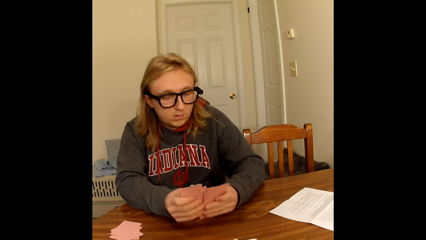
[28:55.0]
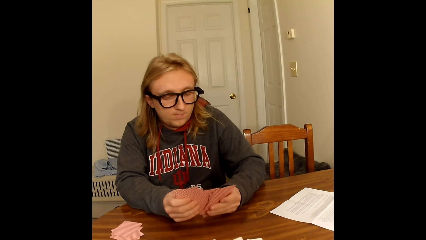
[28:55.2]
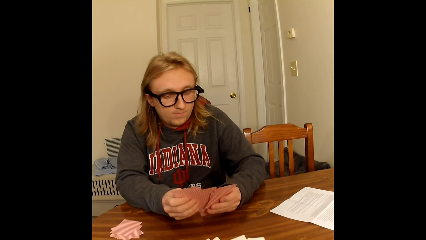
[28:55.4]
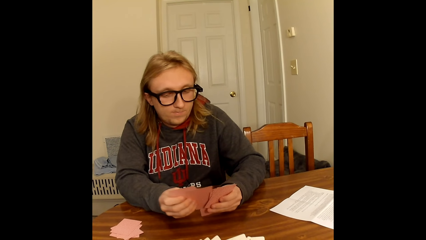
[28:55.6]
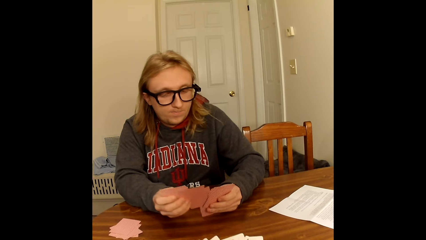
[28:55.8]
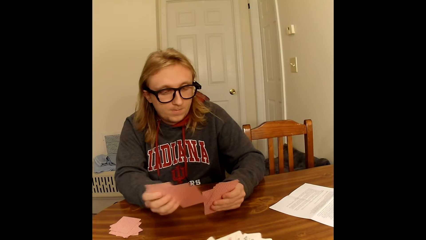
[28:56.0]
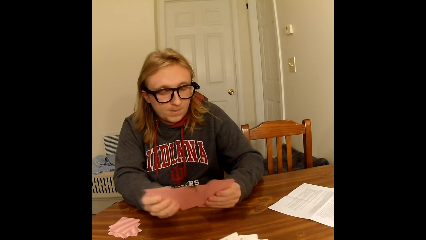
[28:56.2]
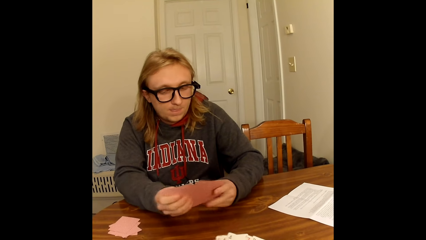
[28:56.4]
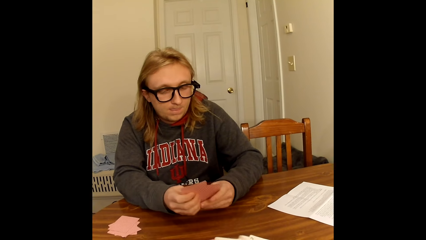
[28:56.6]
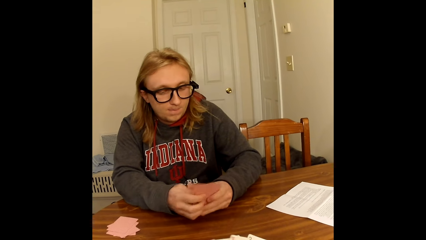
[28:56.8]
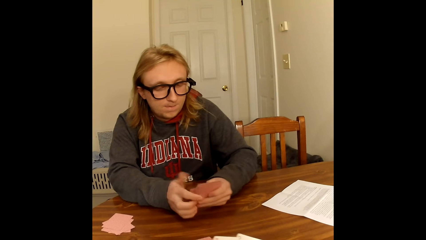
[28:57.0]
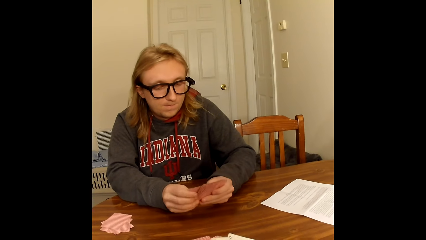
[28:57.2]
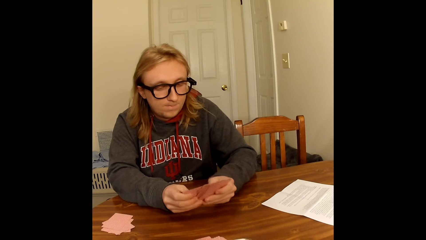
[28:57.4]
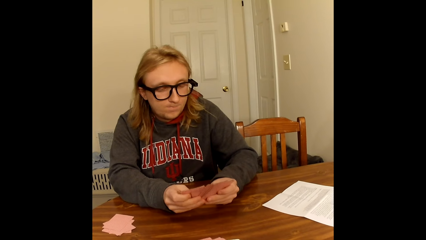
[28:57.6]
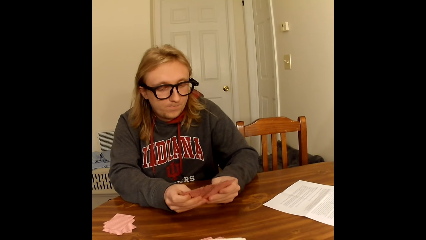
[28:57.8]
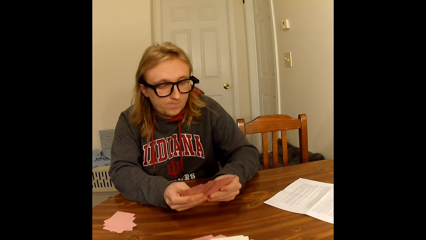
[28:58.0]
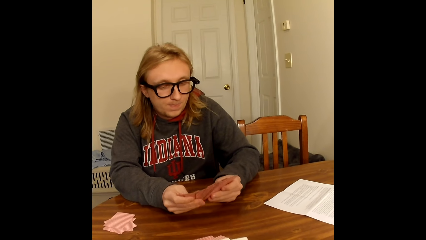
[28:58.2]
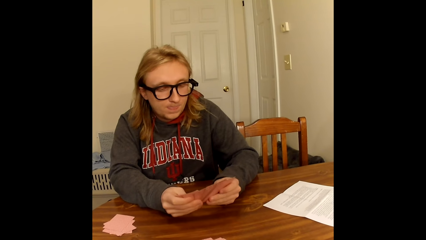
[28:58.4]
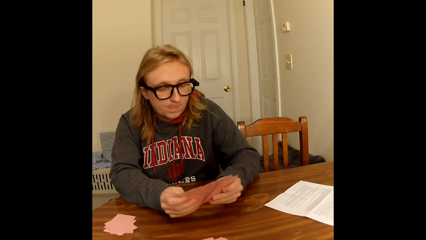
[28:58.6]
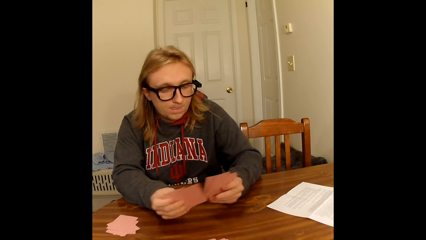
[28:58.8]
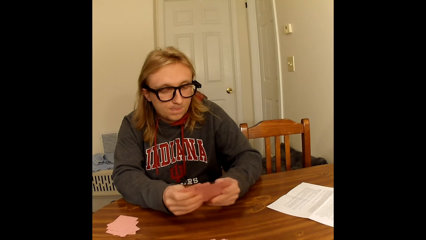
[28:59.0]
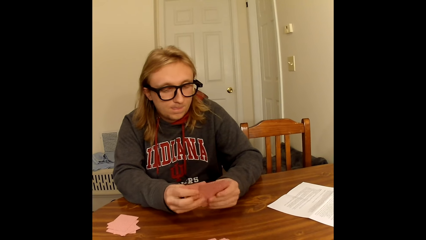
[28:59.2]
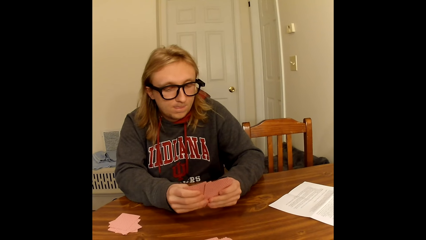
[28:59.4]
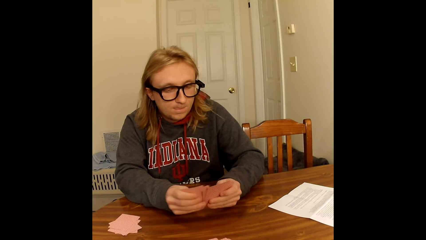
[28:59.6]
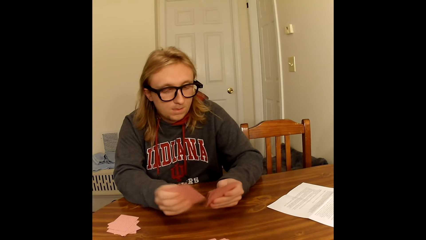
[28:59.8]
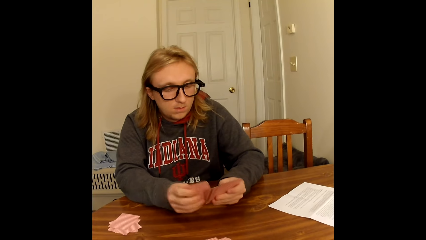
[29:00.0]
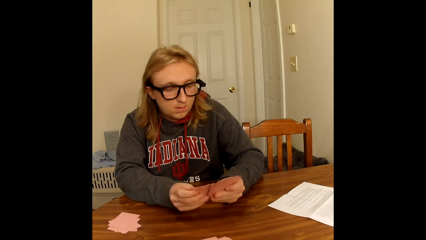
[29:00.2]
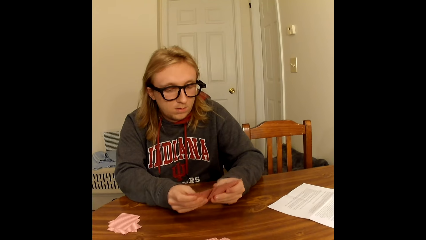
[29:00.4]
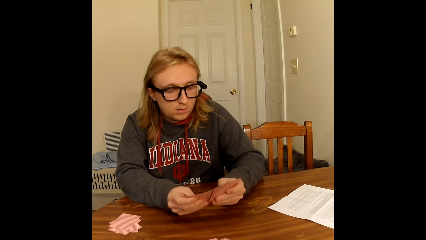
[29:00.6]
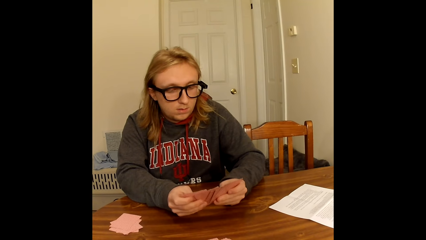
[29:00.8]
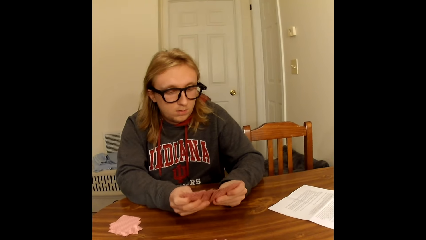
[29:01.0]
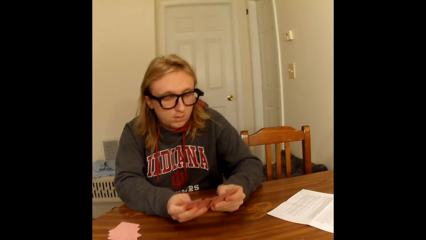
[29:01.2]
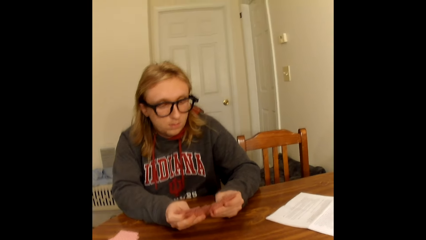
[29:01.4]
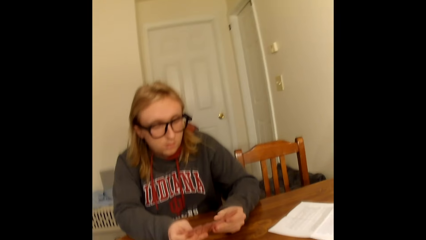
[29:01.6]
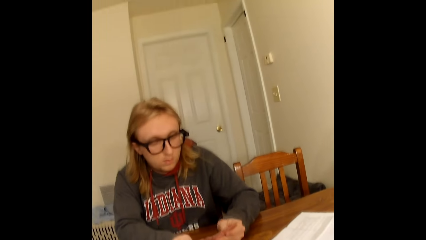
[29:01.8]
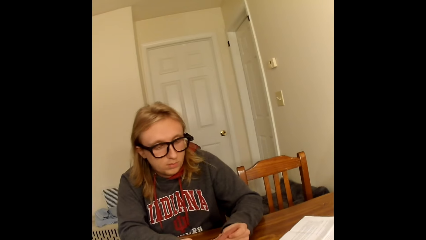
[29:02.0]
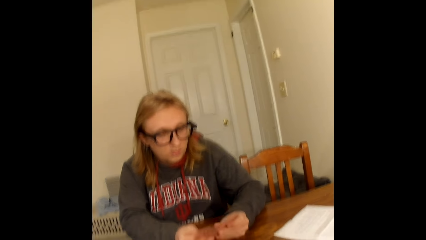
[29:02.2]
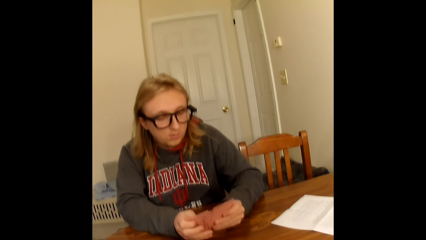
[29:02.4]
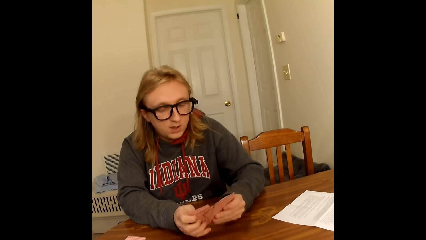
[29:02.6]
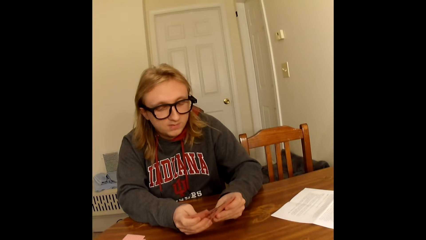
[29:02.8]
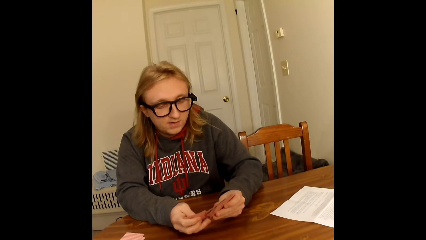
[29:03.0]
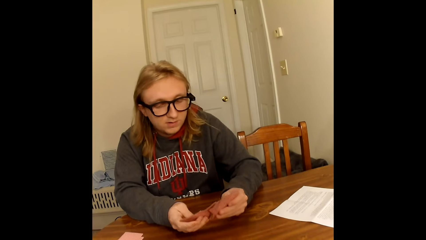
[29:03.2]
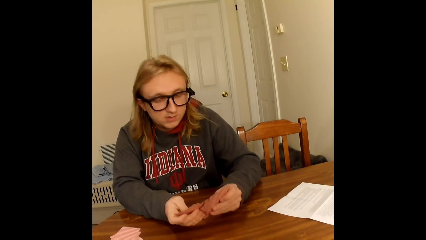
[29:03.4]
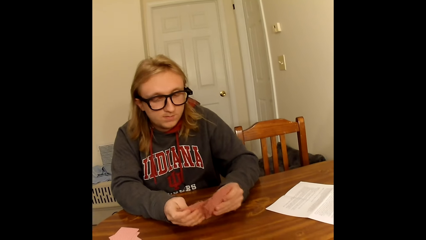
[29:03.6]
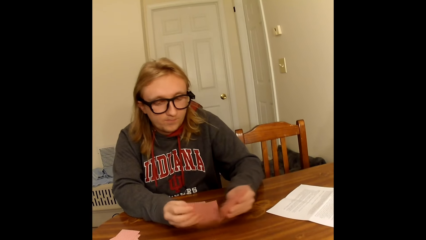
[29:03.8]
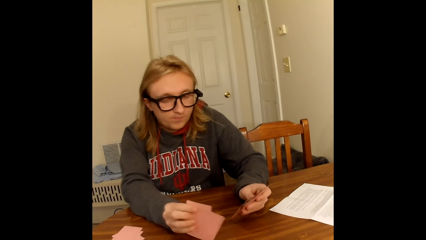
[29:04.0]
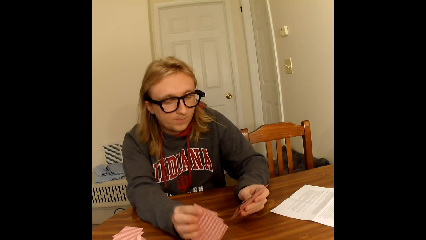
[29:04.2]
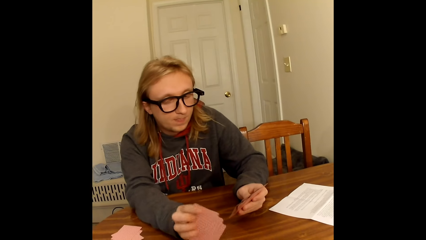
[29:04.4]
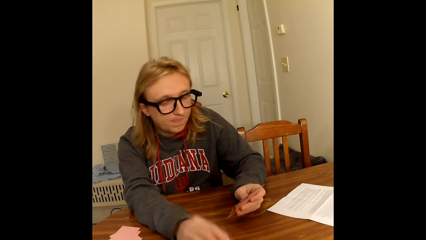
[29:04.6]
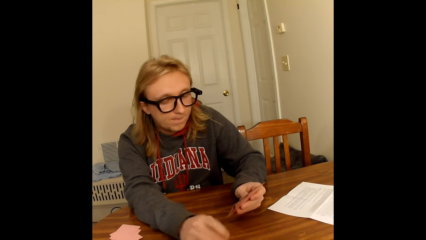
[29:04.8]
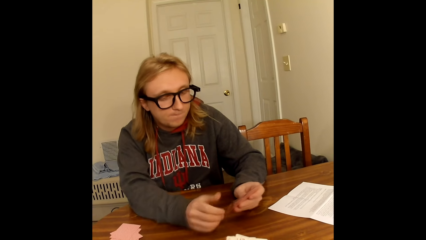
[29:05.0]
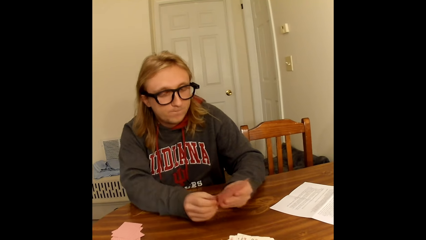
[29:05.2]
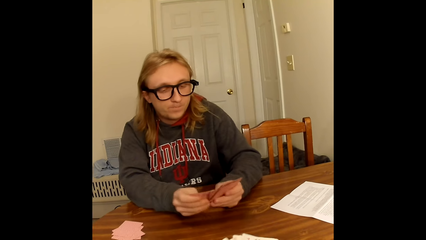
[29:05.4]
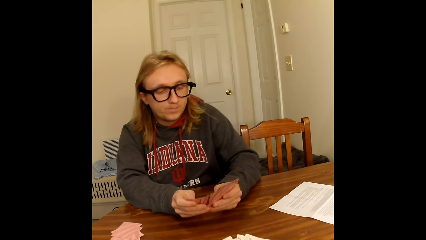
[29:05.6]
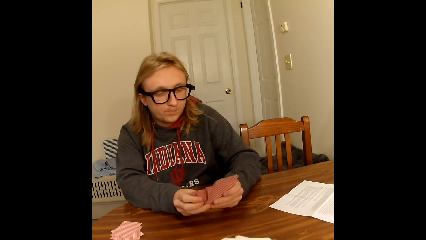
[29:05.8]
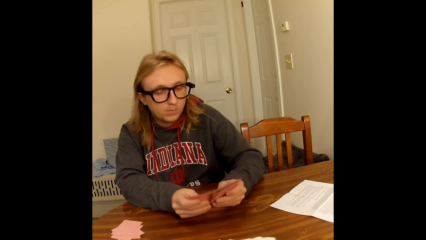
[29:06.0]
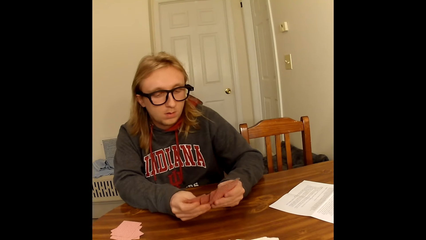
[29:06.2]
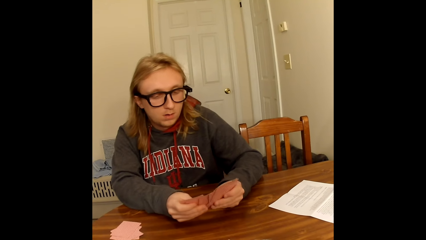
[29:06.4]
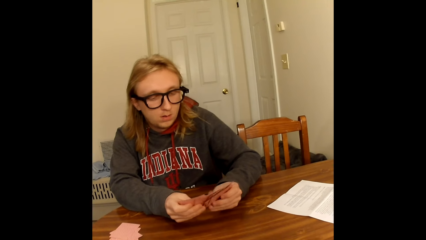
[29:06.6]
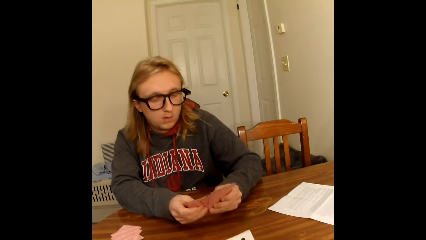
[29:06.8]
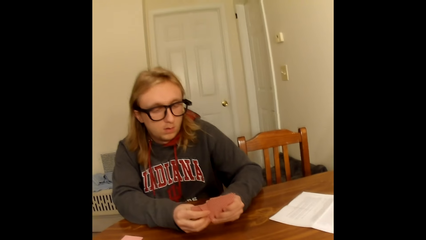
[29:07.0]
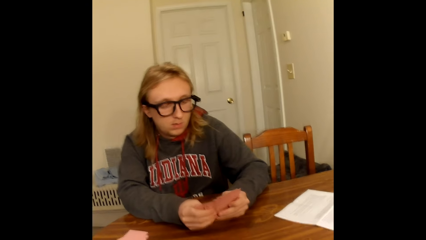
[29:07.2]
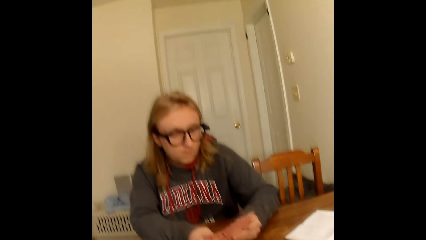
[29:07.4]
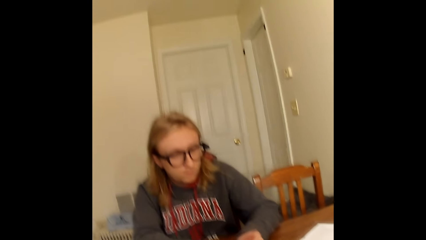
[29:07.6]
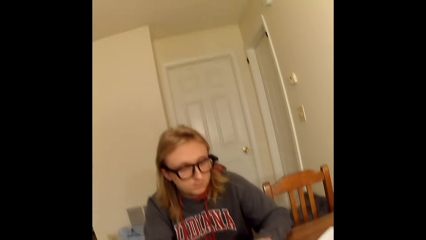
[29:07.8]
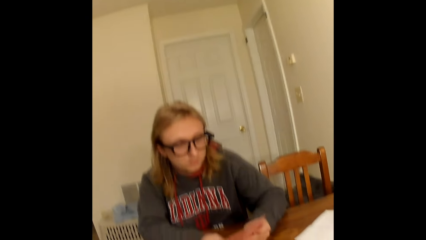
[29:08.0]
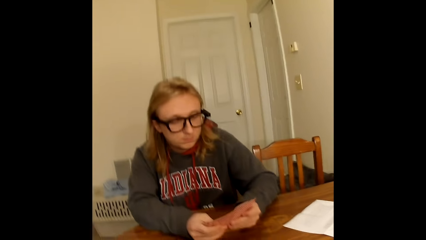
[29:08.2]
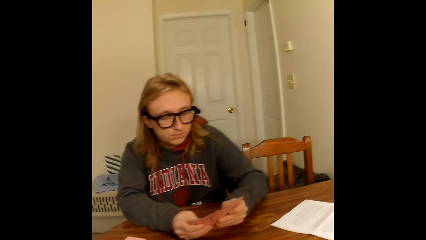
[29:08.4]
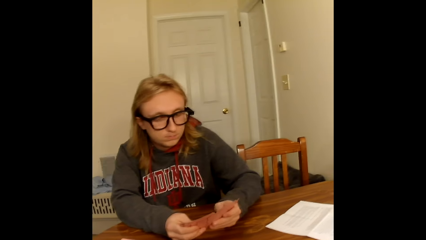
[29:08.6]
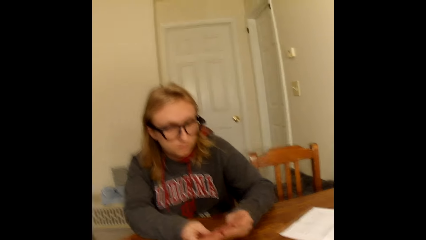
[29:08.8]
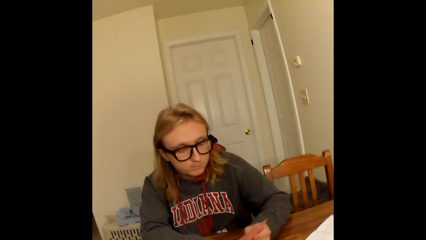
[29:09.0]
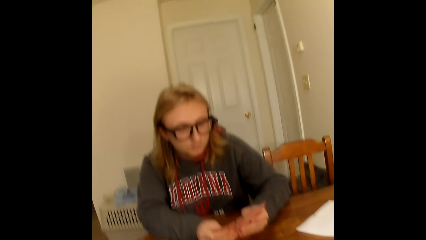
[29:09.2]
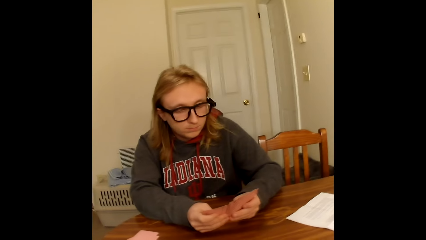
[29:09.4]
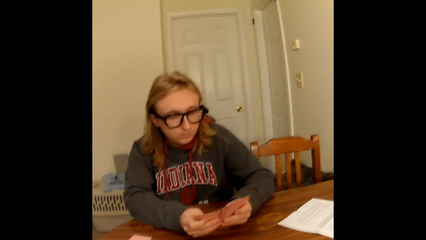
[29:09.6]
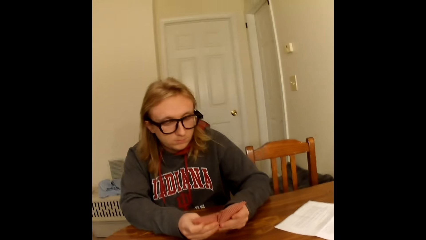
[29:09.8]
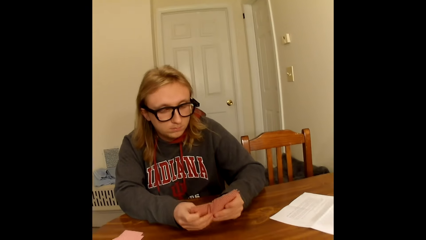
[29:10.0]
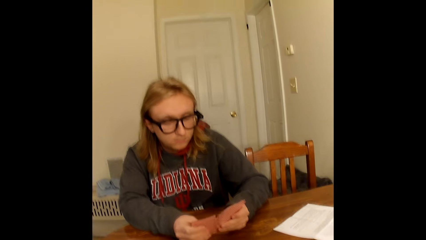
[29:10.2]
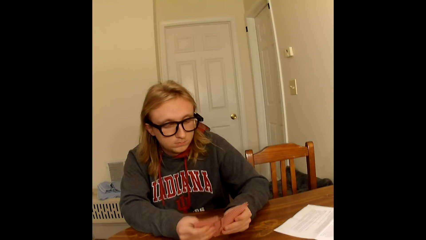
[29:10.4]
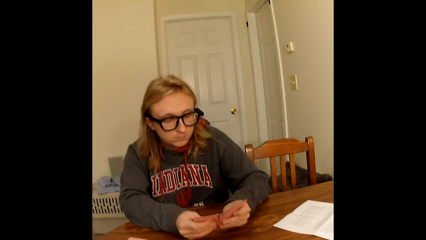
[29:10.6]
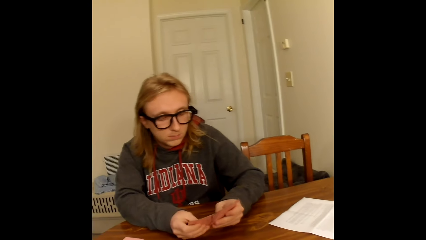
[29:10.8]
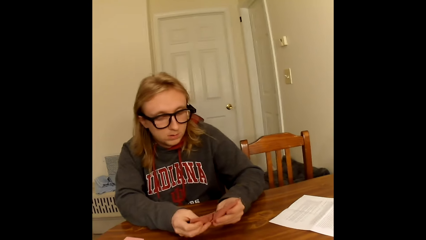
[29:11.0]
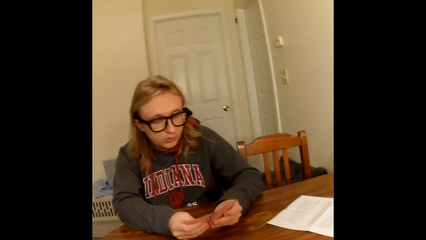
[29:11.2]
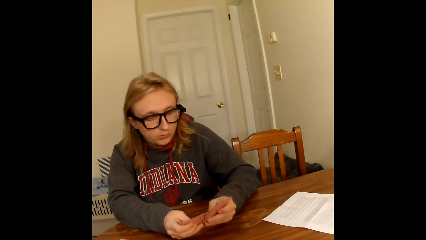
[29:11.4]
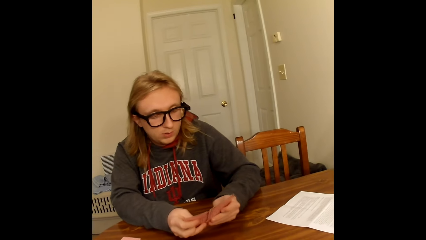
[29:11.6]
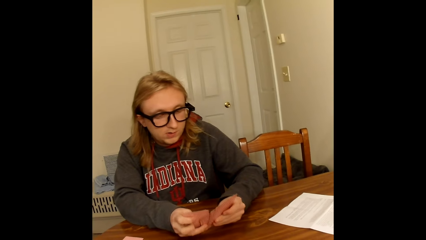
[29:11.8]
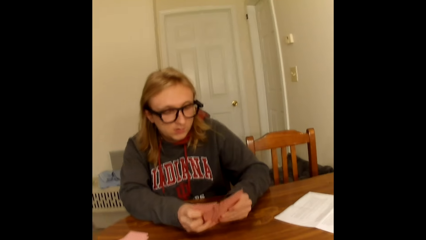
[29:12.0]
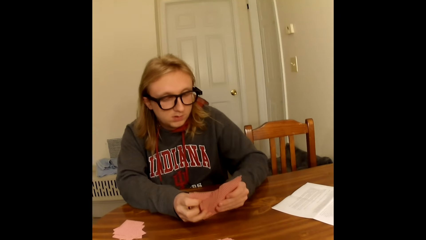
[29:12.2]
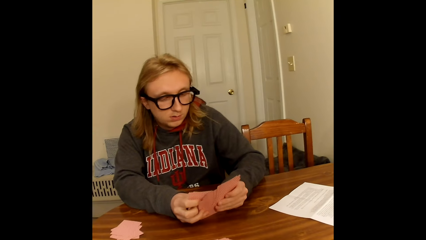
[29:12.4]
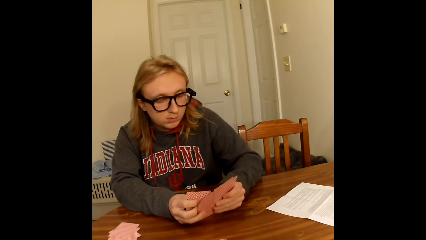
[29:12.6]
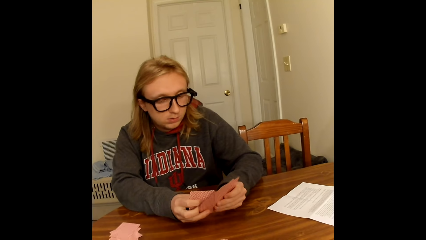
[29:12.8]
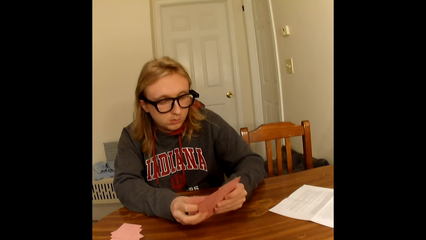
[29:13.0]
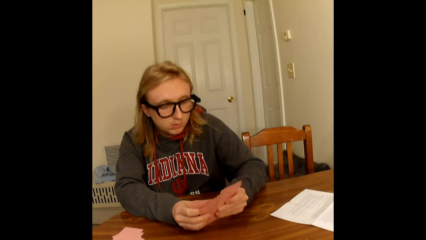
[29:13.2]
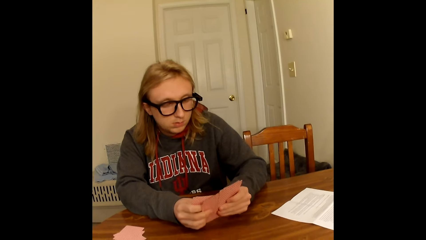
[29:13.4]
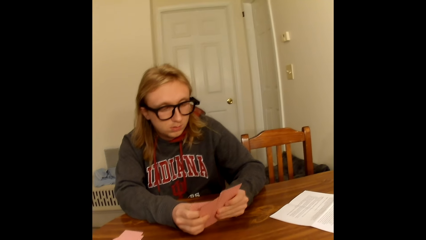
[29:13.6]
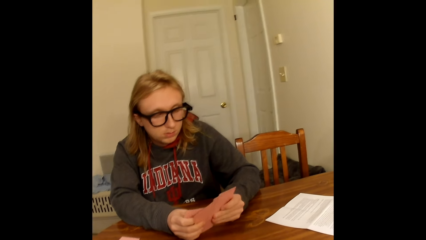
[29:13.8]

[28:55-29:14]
A man holds some playing cards face up to him with his right hand. He holds some playing cards face up to him with his left hand. He places the playing cards in his right hand face down on the table. He holds the playing cards face up to him with both hands on the table. He spreads the playing cards in his hands with both hands. The camera wearer moves the cards.
